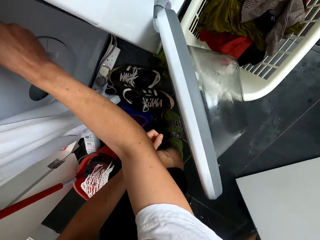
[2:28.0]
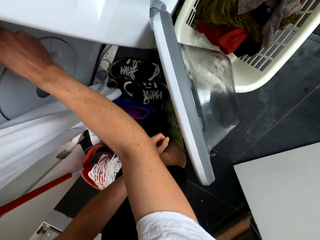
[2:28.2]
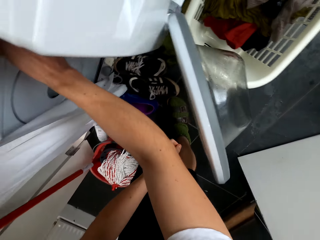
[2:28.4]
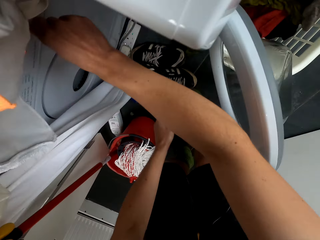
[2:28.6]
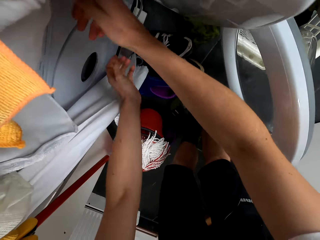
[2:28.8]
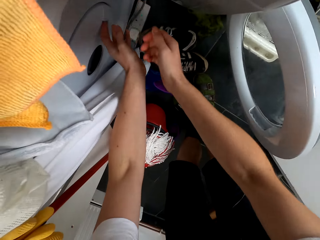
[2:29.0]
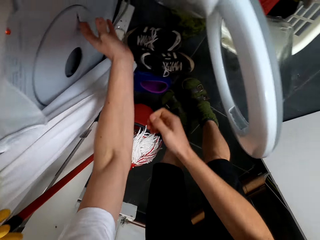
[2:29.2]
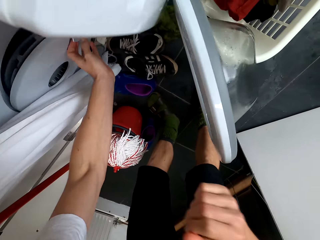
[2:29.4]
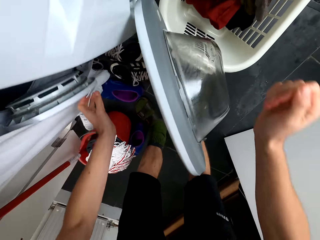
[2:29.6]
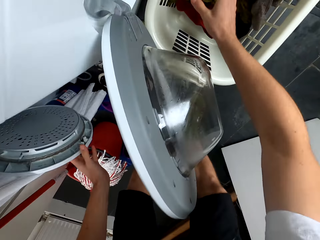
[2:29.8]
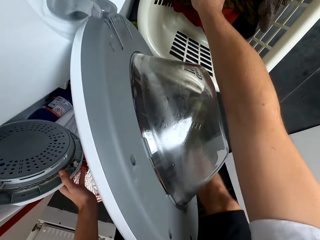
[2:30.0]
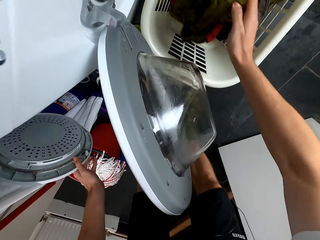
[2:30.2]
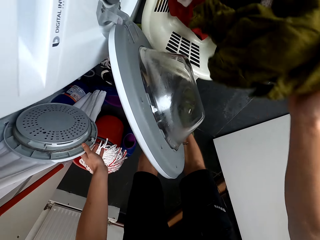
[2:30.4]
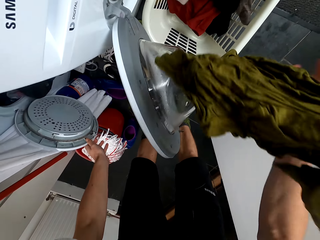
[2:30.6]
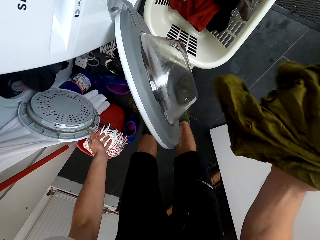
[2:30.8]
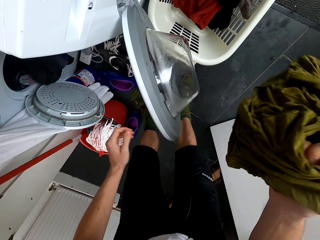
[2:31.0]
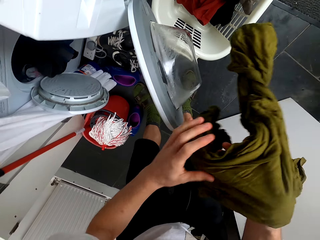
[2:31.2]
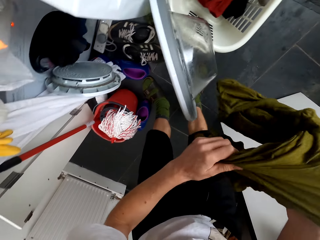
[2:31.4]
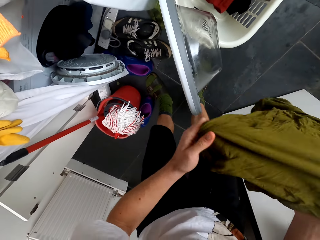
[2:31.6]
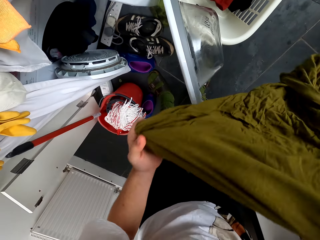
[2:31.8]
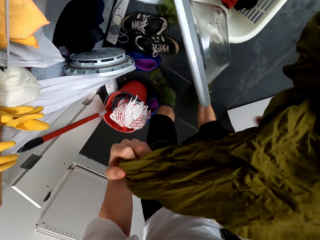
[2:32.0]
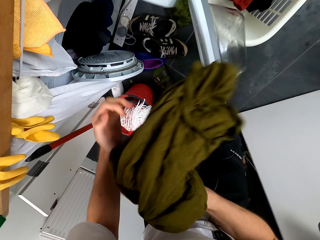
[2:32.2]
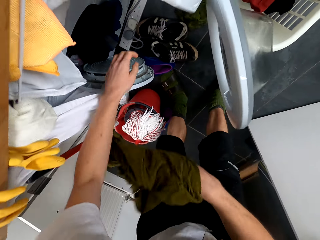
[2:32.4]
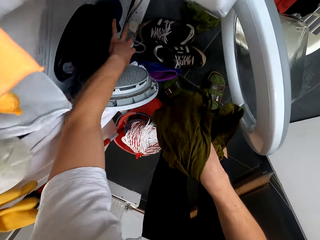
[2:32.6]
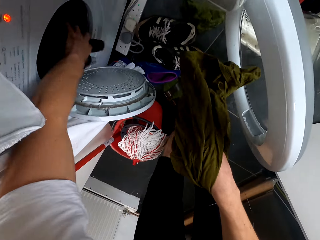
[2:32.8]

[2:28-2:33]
The camera wearer opens the washing machine. They pick up a cloth.

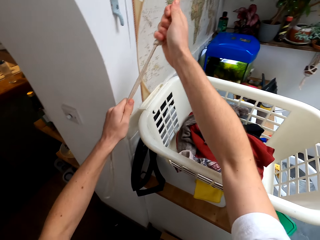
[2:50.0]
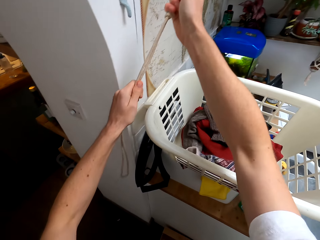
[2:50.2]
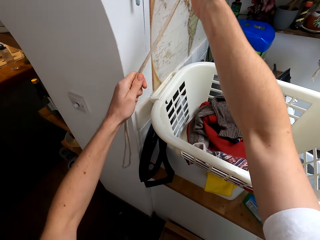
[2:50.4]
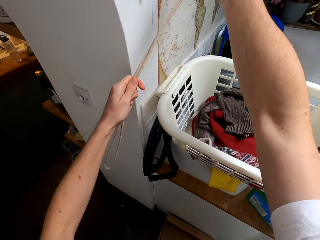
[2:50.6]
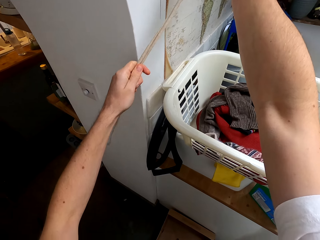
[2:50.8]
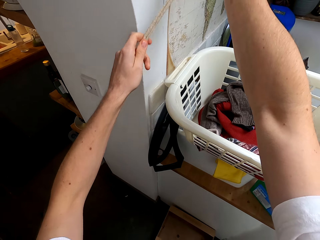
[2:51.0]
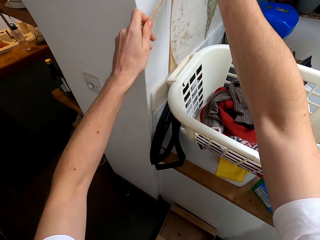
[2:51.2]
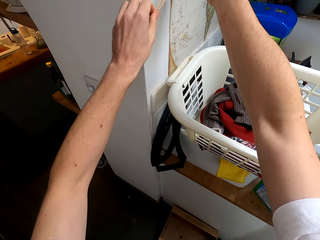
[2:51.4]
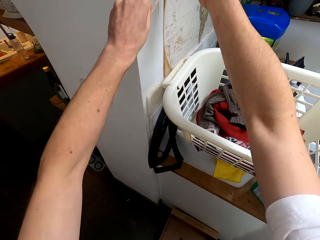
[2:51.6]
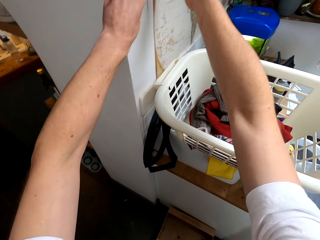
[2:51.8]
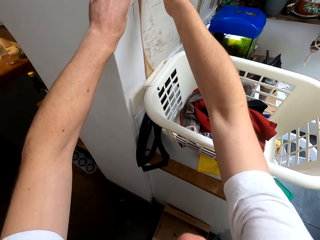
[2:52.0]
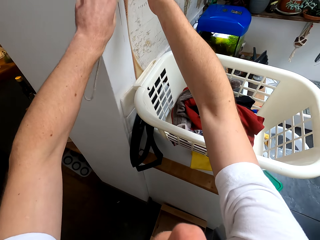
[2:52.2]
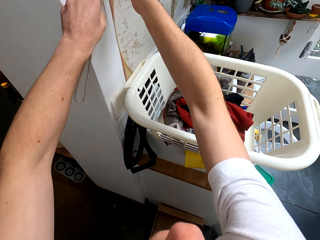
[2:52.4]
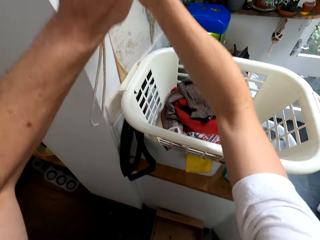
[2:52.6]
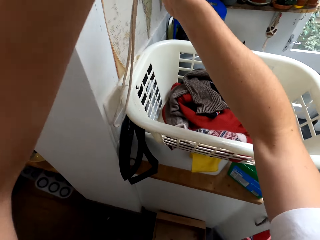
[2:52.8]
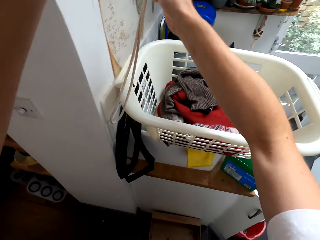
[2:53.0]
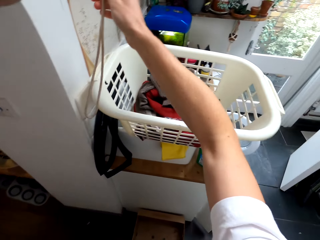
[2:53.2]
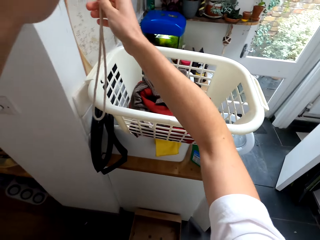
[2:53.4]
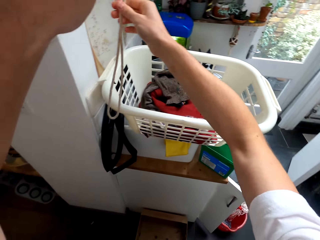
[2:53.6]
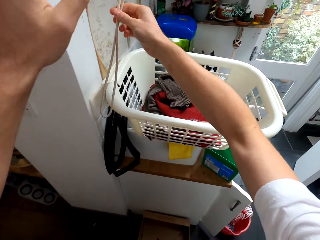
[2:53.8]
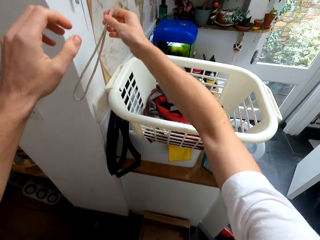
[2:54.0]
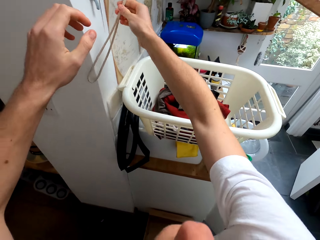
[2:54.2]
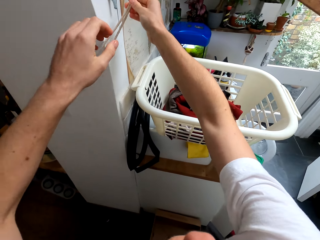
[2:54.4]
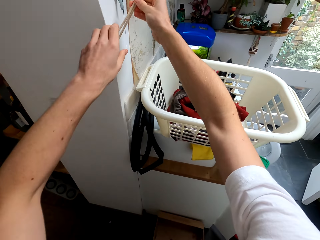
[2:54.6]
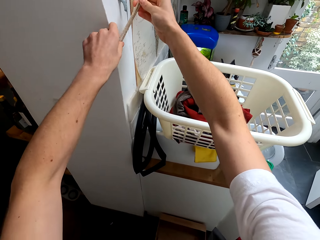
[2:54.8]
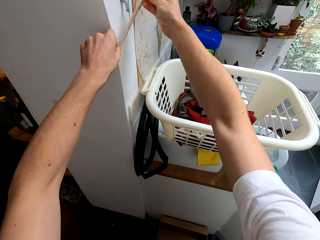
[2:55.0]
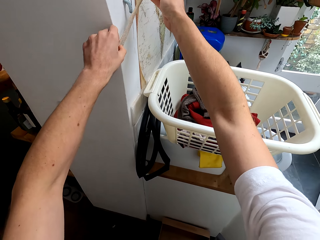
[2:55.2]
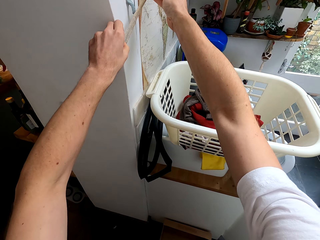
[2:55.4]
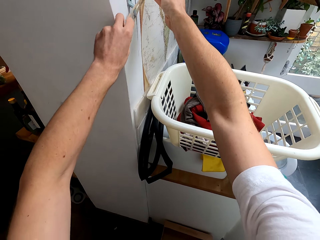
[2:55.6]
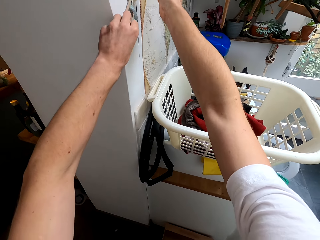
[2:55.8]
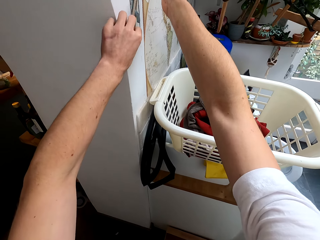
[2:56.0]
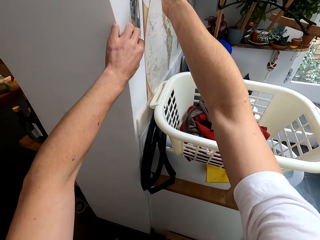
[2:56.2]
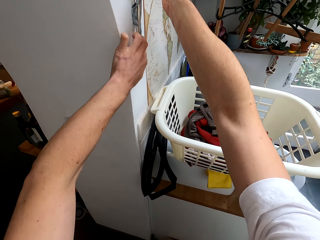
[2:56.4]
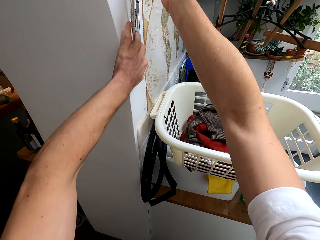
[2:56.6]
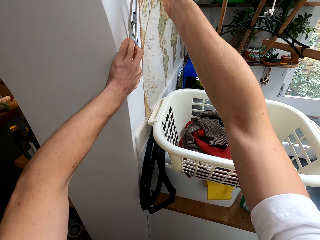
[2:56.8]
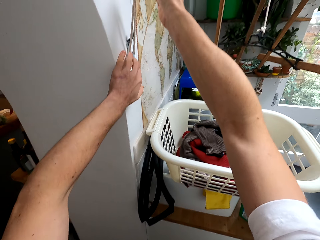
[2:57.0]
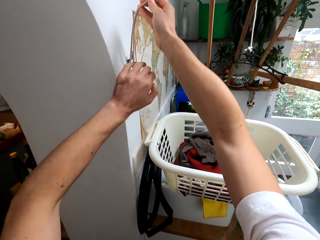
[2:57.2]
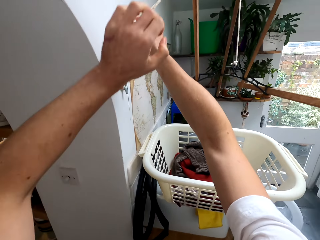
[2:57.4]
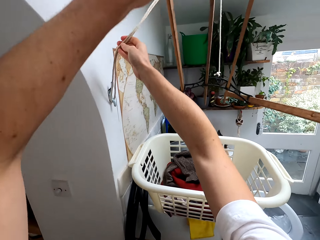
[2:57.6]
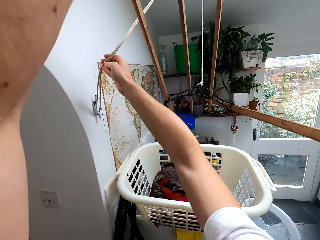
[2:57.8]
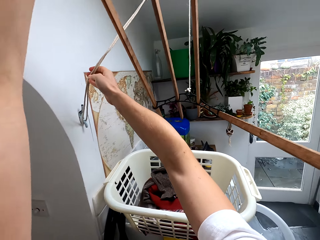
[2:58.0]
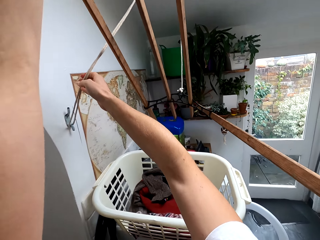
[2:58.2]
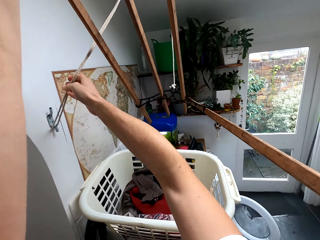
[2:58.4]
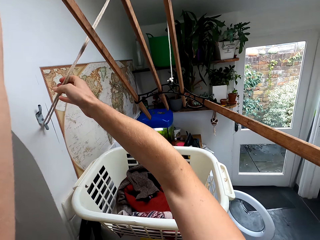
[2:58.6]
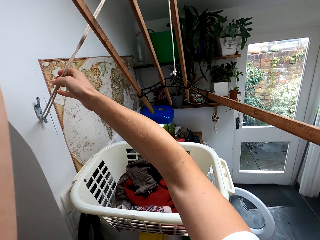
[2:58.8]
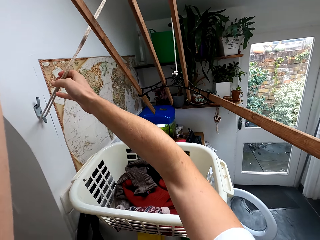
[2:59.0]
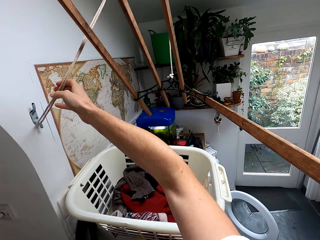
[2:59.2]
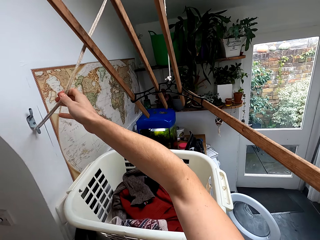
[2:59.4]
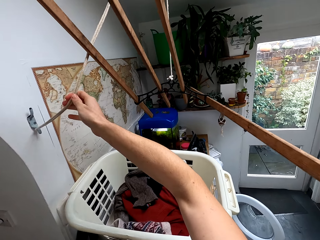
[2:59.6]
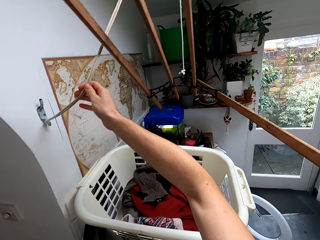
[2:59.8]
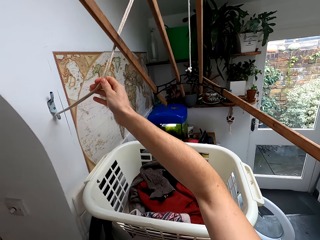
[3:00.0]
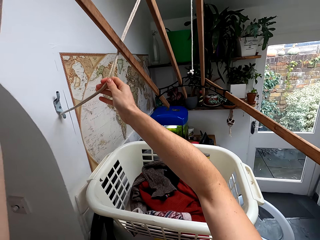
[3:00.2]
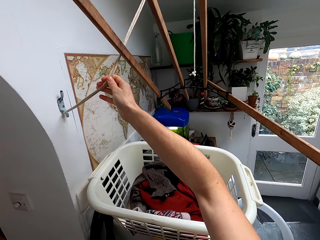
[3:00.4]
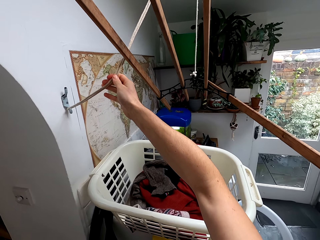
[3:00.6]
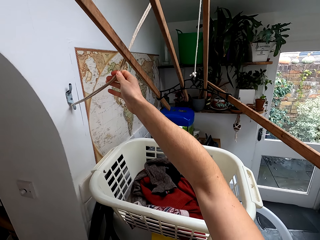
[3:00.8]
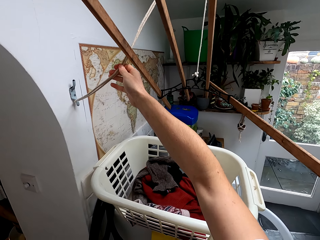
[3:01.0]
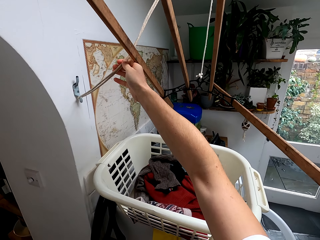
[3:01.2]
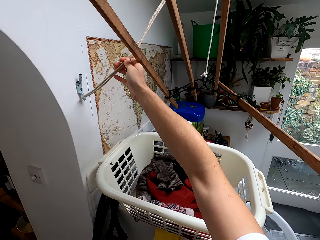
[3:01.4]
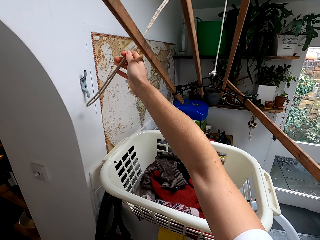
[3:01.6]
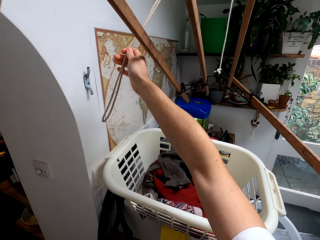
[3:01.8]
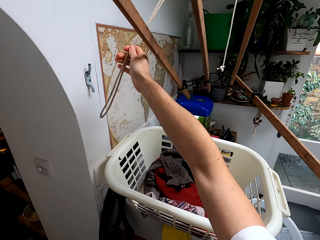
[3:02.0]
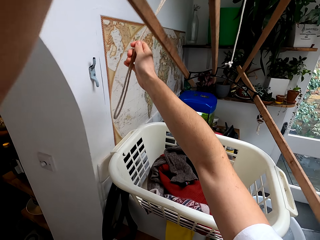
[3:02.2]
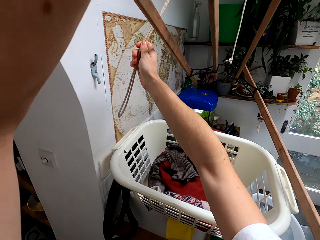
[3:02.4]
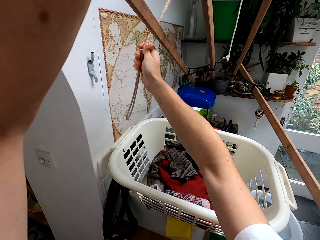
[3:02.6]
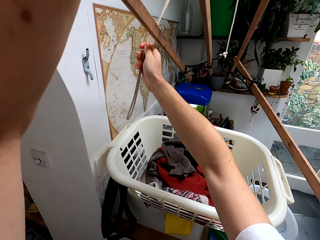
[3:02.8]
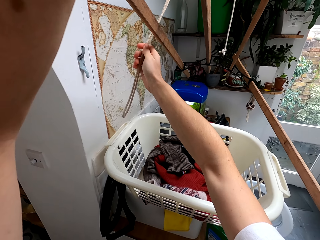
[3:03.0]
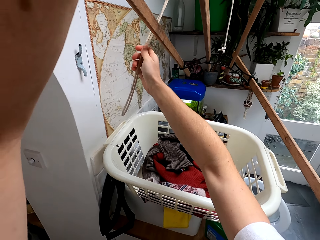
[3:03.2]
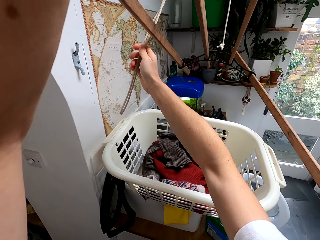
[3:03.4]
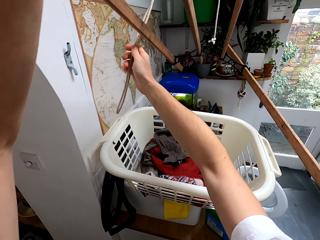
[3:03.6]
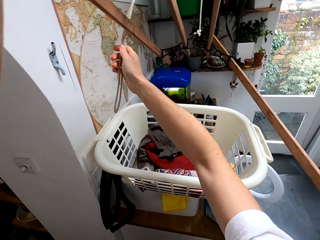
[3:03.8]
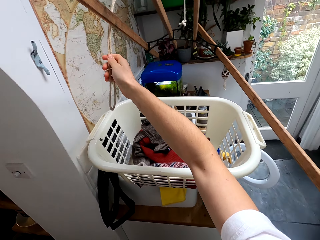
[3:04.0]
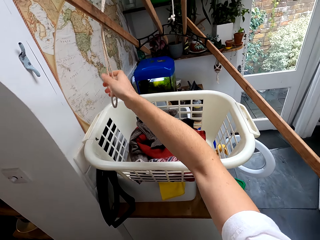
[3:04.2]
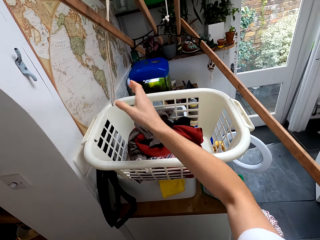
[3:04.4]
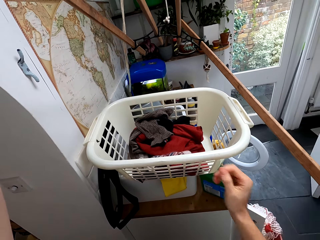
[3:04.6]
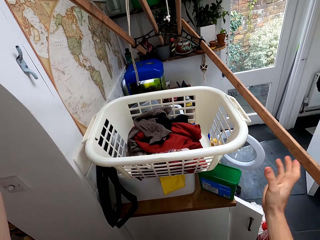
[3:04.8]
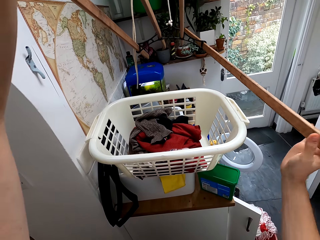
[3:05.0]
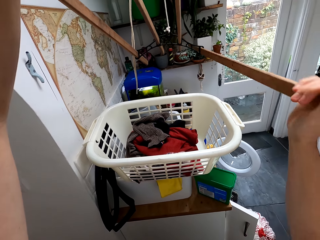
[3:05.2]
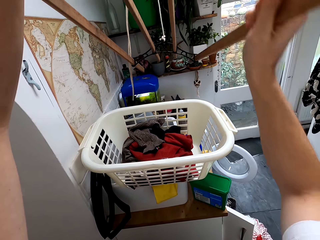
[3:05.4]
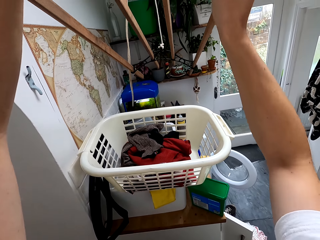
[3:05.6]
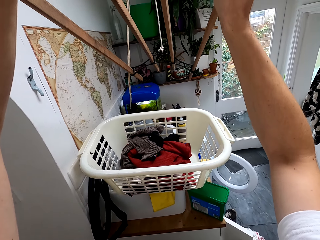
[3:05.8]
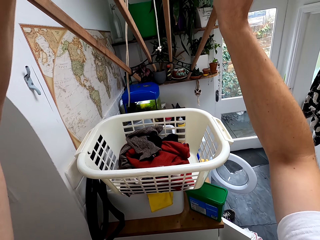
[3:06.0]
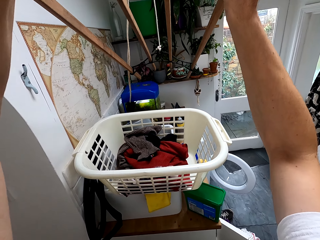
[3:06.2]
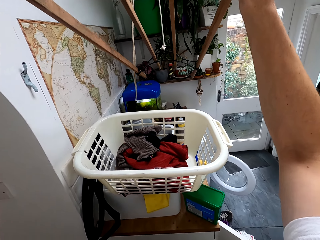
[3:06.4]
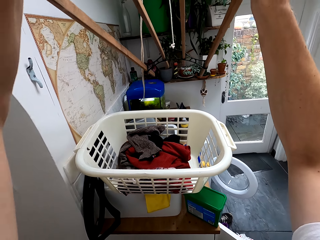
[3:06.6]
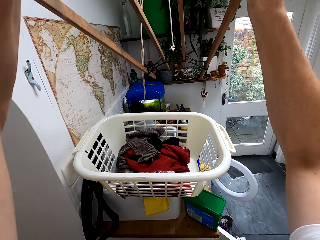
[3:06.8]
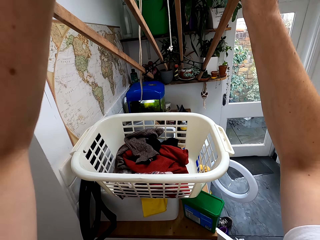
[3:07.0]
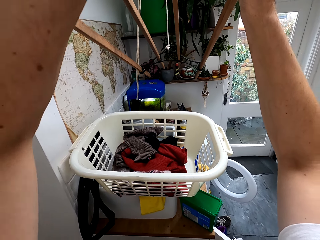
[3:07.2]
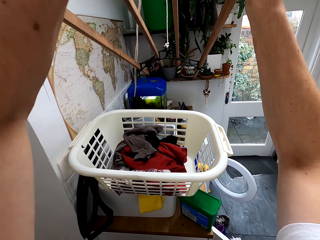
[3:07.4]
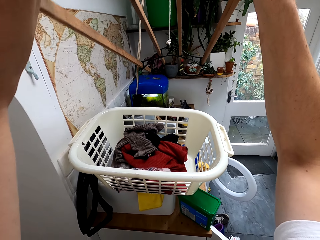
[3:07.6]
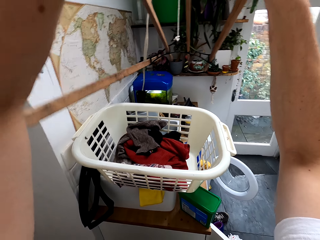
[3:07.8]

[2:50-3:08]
The camera wearer pulls a rope. They talk. They hold the rope. They put the rope on the hook. They fix the rope with a wood hanger. They hold the rope. They unhand the rope. They hold the wood. They move the wood.
